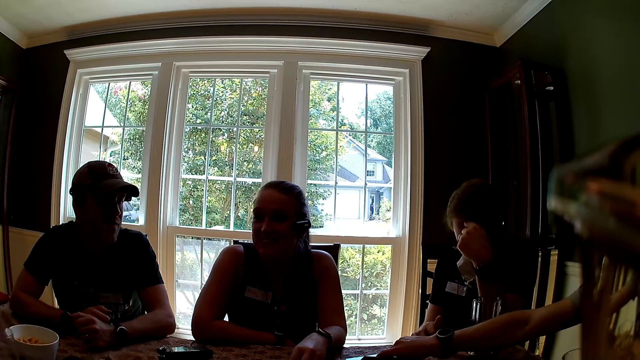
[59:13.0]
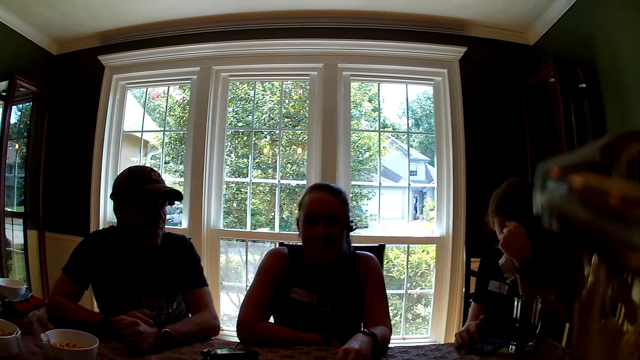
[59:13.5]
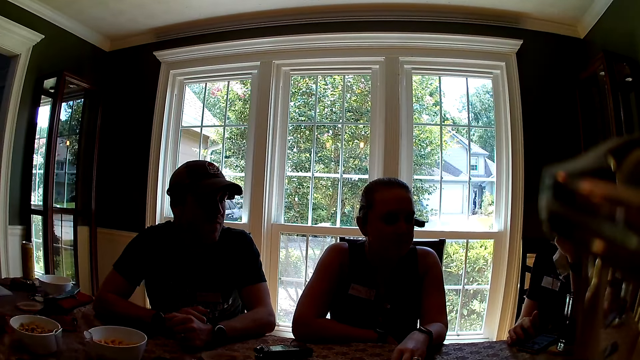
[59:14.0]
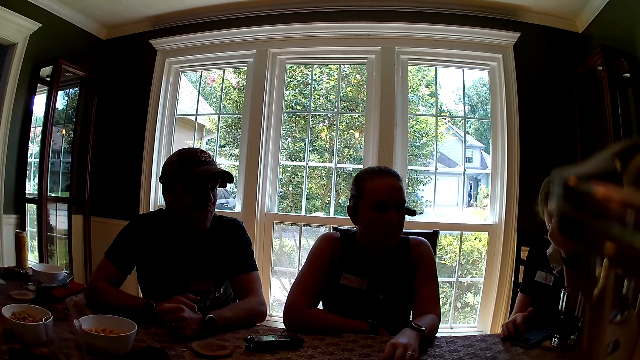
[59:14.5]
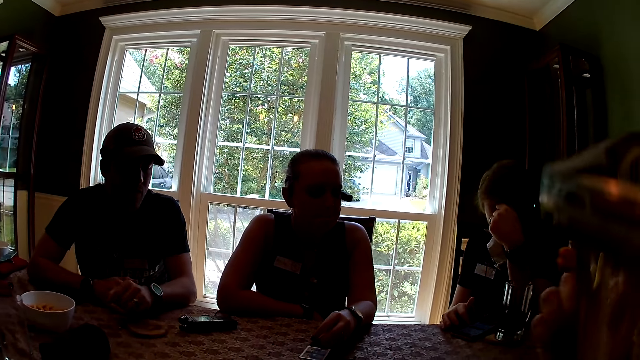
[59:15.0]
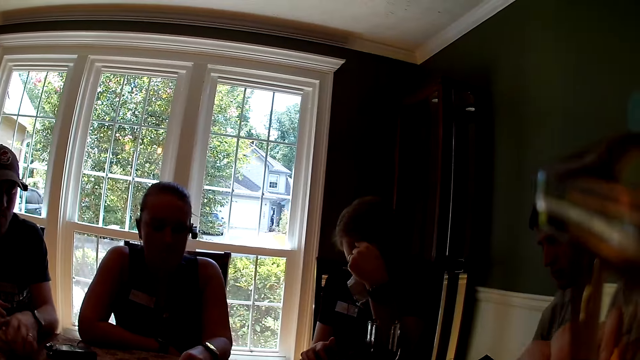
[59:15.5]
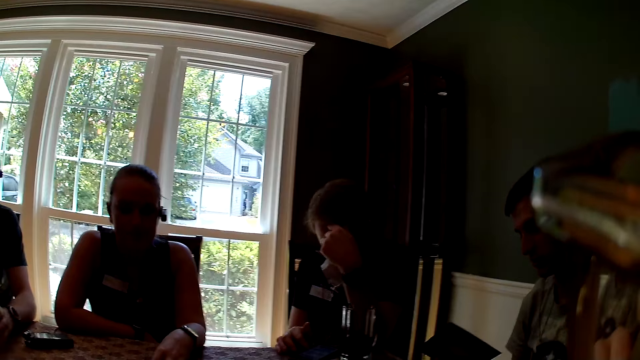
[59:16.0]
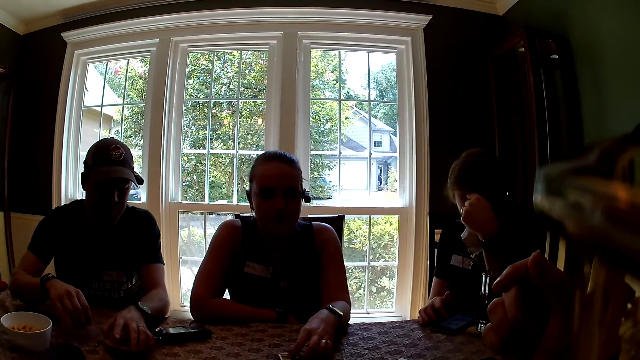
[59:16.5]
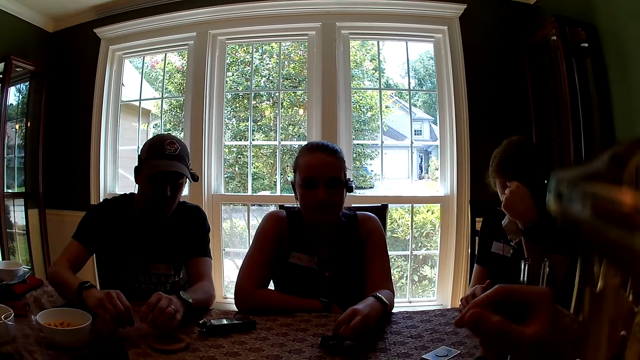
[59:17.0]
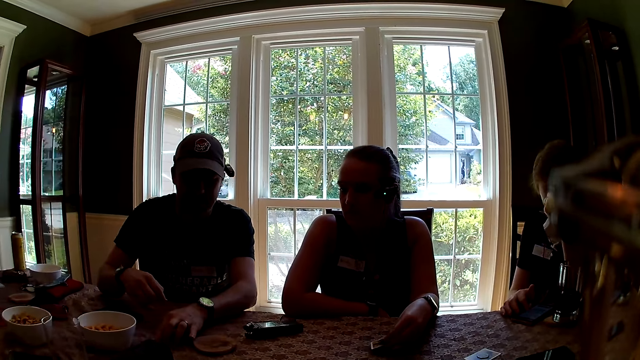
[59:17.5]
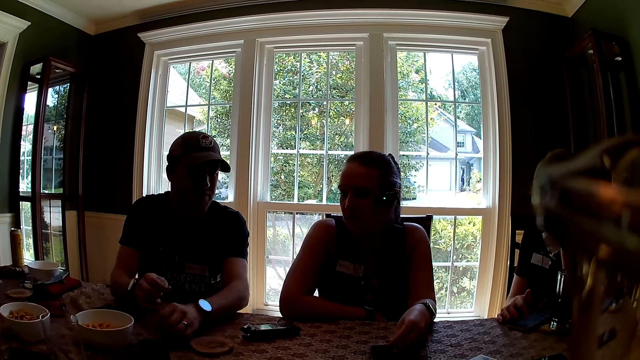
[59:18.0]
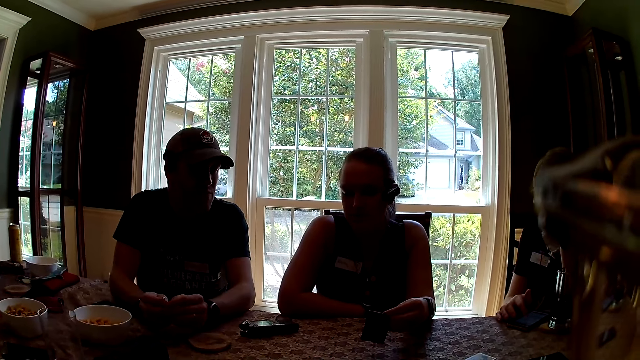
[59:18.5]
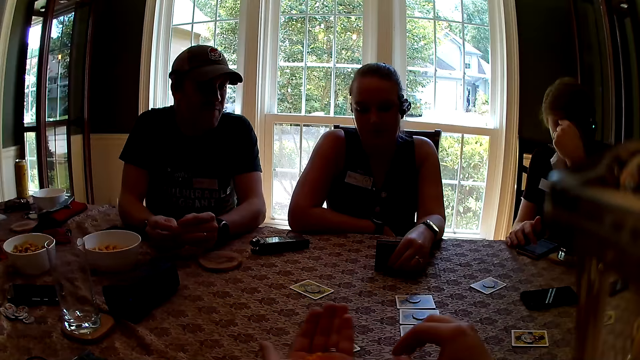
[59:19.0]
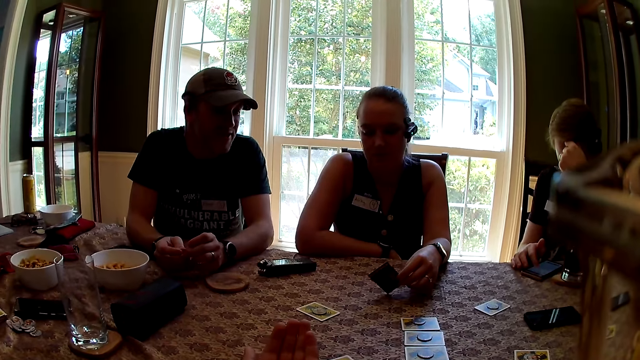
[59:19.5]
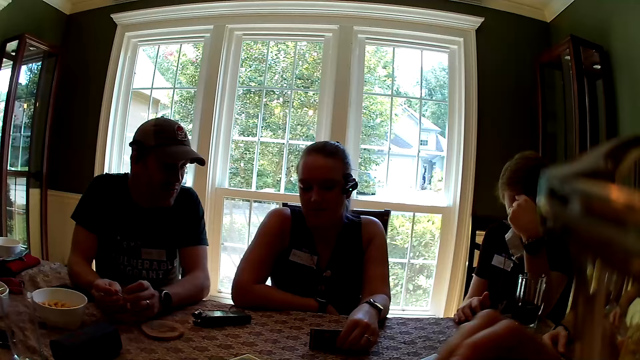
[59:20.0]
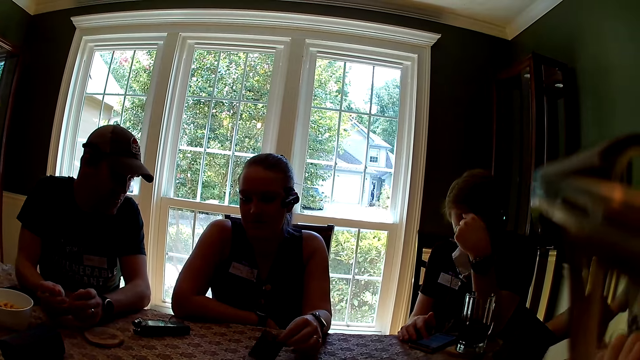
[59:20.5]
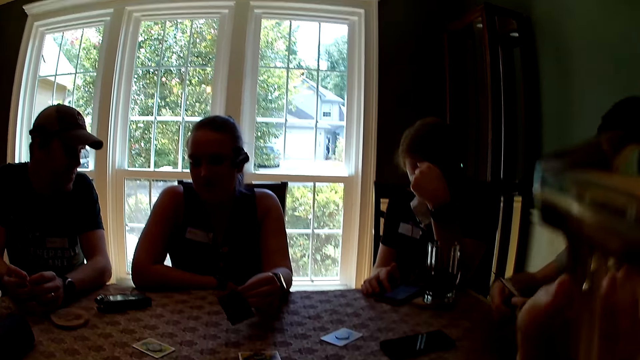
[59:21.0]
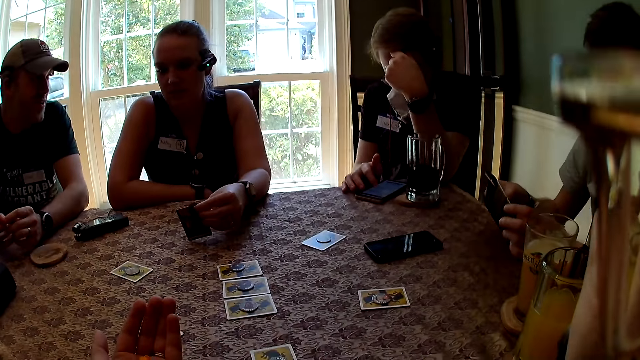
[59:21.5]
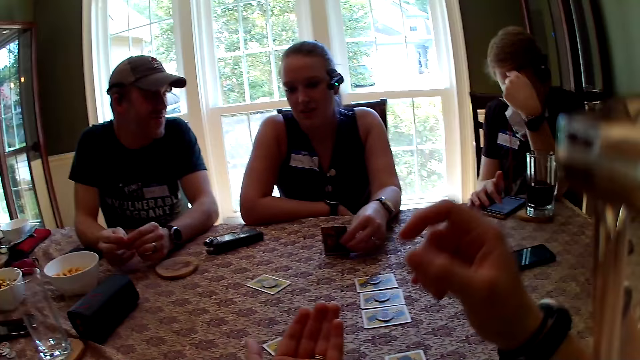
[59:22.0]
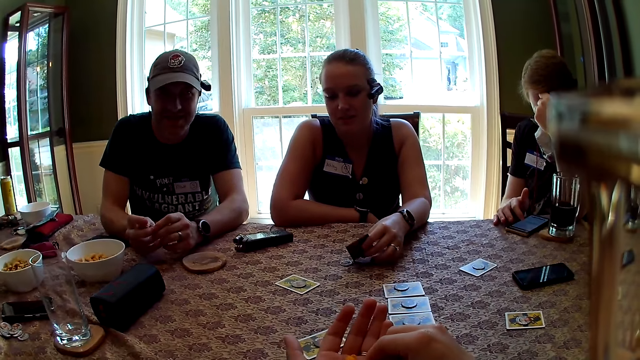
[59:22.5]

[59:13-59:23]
The camera wearer looks around a room. A man picks up a manual pamphlet from the table with his right hand. A woman picks up a card from the table with her left hand. Another man touches a coaster with his left hand. A man moves cards on the table. The man interacts with a lady. The camera wearer looks around the room. She picks up a snack from her left hand with her right hand.

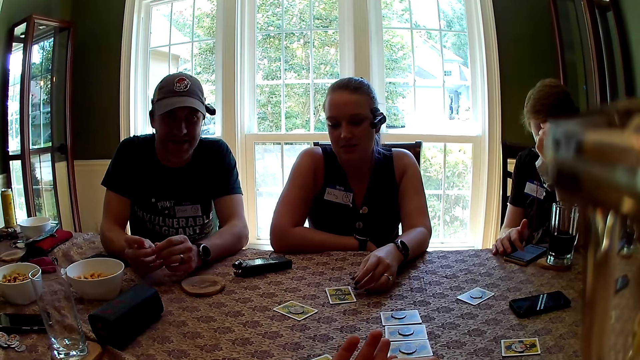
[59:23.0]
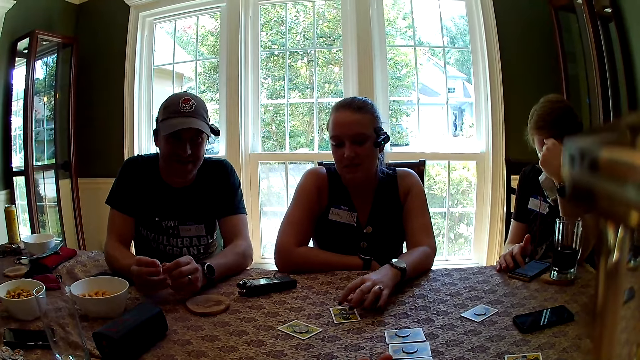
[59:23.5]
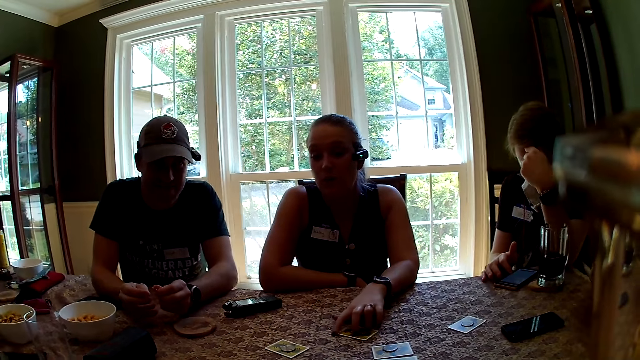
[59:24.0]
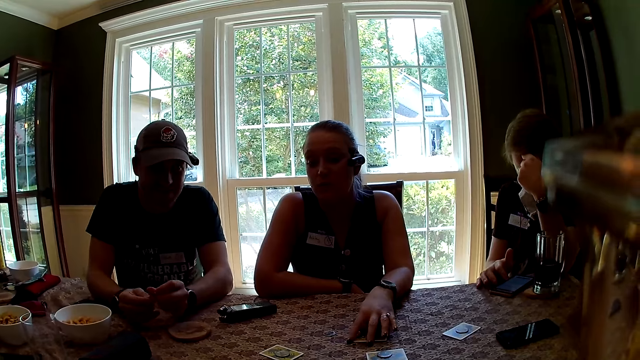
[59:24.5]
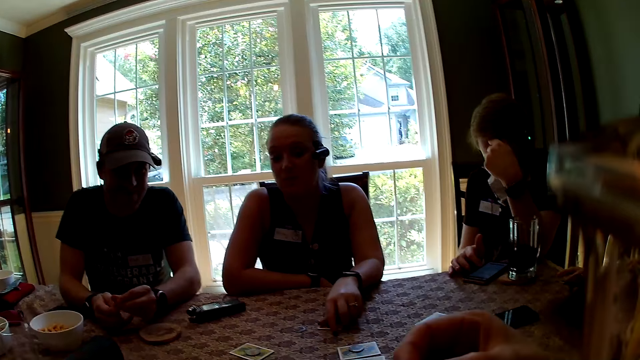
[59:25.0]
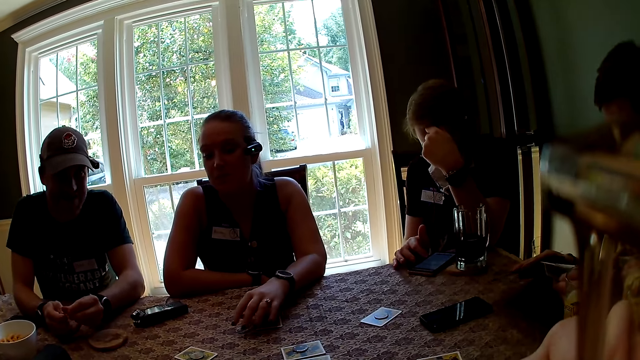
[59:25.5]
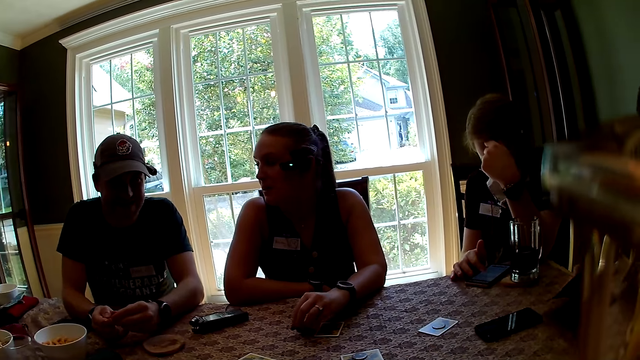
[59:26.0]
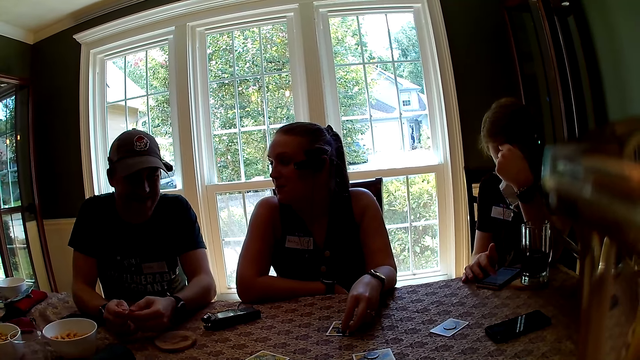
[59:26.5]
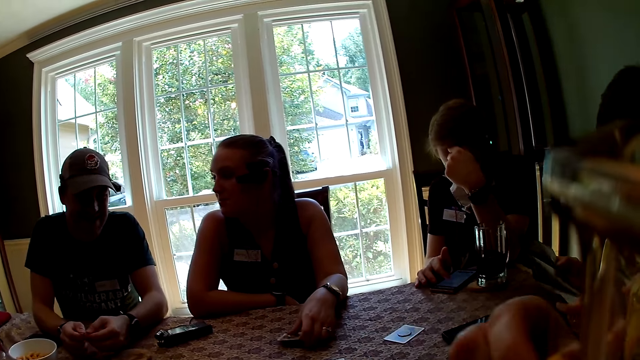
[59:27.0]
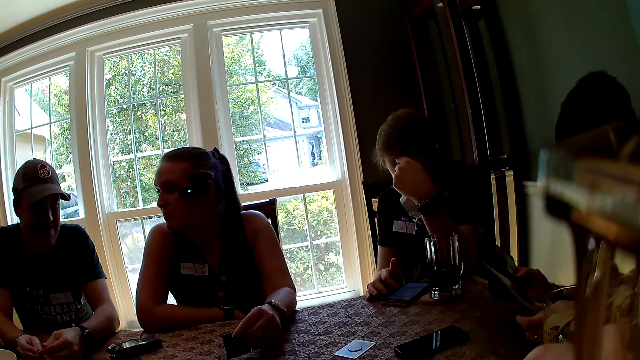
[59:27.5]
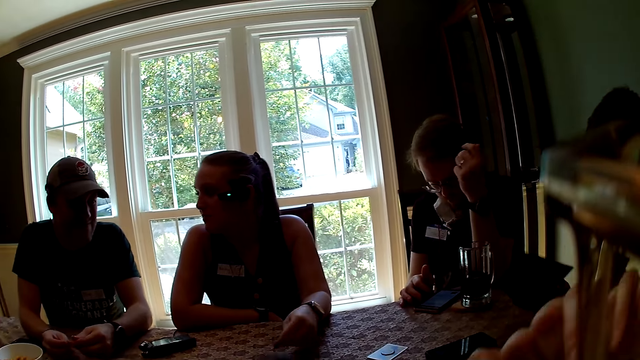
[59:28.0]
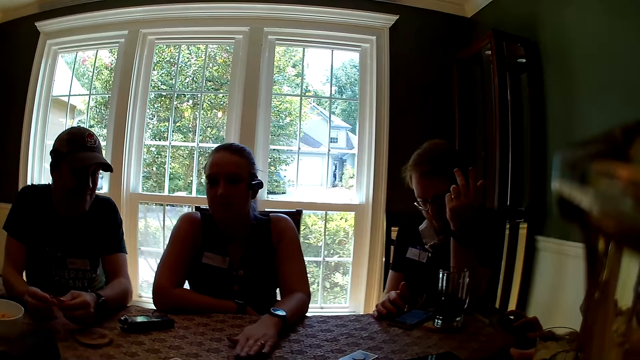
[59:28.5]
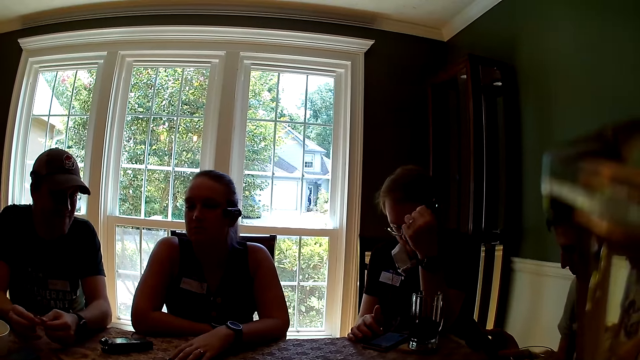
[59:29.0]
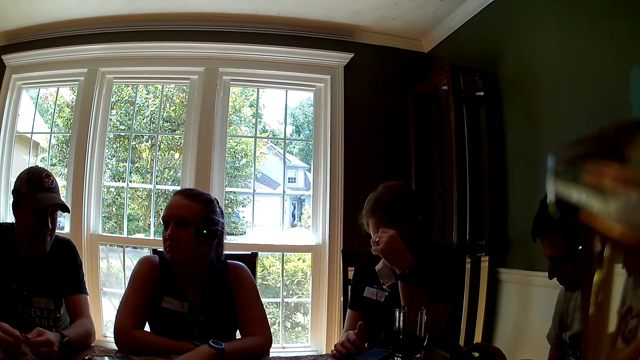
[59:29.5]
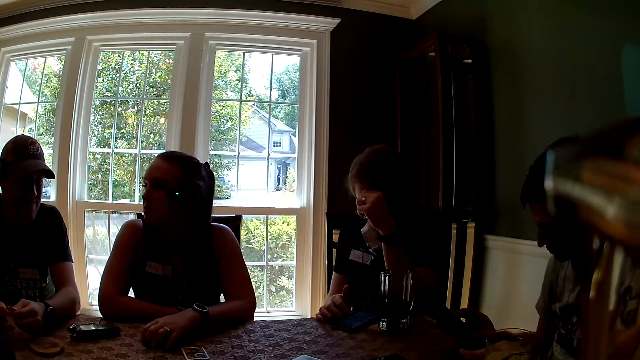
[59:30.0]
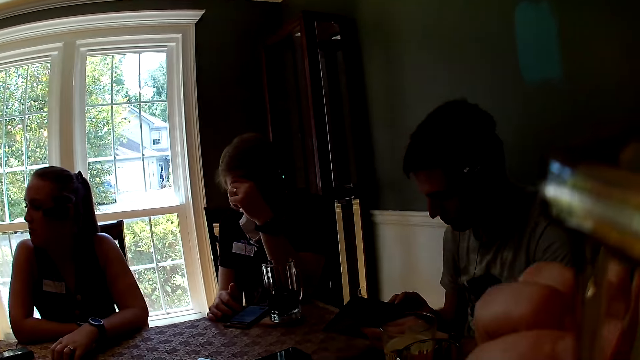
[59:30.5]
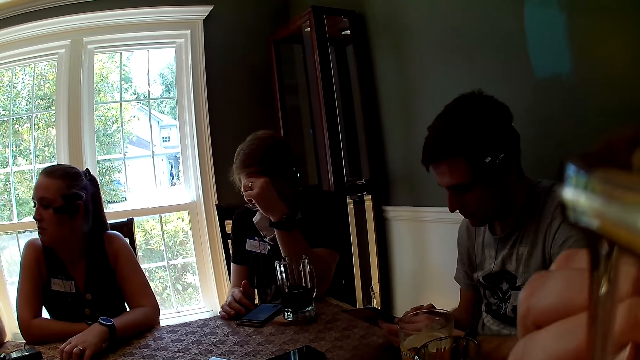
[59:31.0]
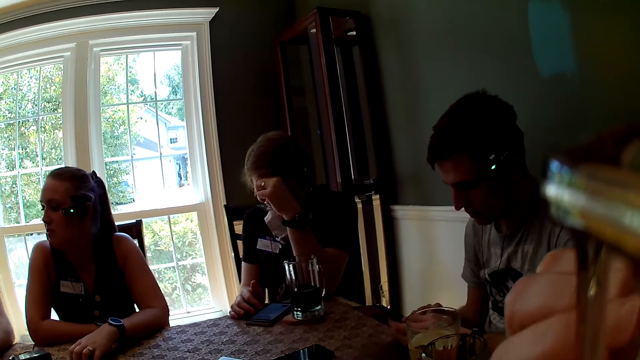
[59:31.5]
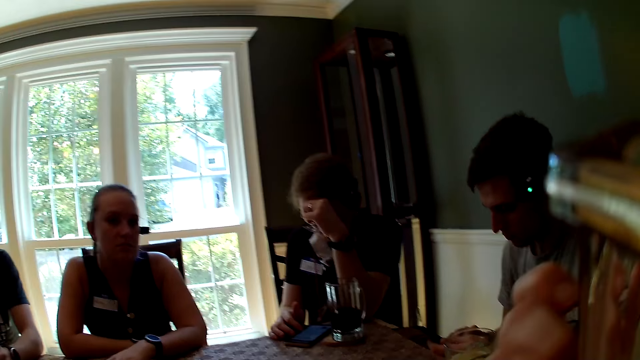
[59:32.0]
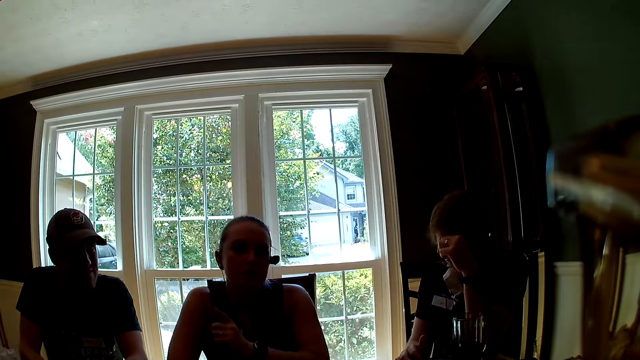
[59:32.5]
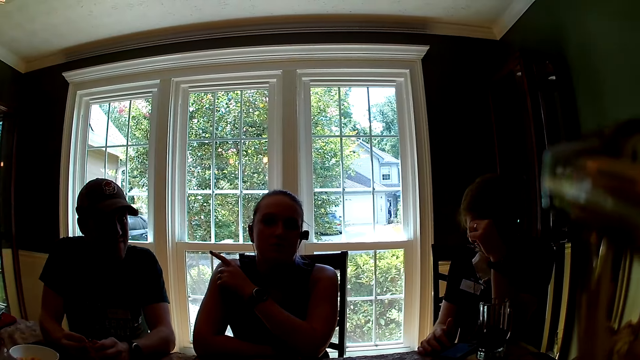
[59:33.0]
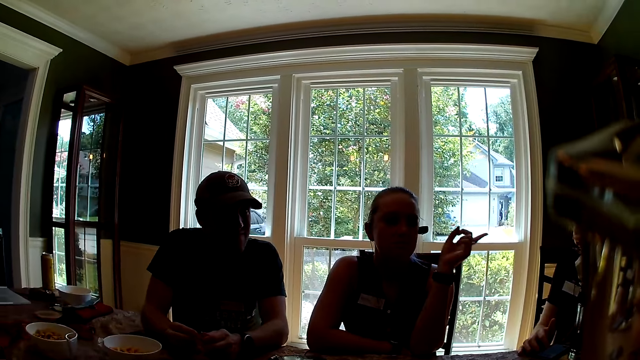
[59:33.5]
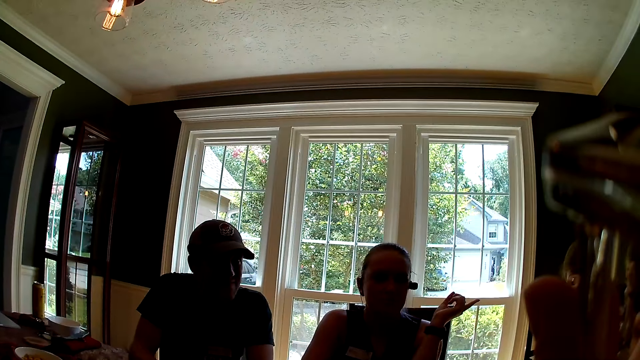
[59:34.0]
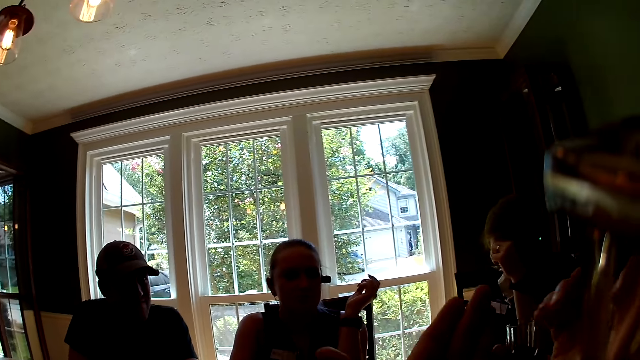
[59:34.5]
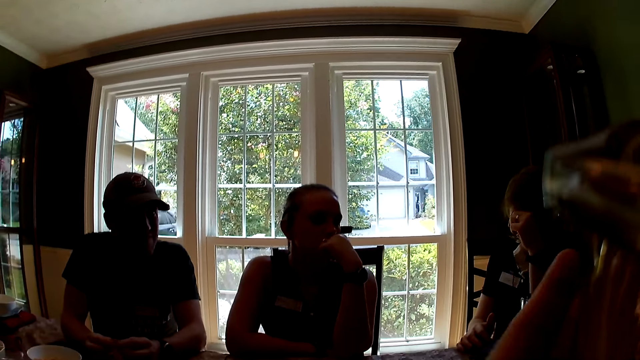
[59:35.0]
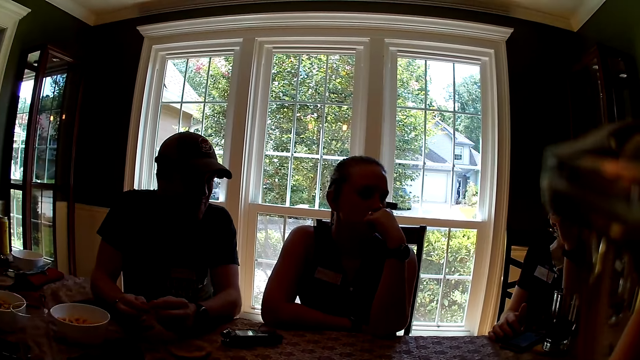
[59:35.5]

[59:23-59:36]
The woman drops the card on the table with her left hand. She moves the card on the table with her left hand. The camera wearer eats the snack in her right hand. The woman picks up a token on the table with her left hand. The camera wearer moves her hand. The woman drops the token on the table with her left hand, picks up the card from the table with her left hand, and interacts with a man. She drops the card on the table with her left hand. The camera wearer looks around a room. A man touches a manual pamphlet with his right hand. The camera wearer interacts with the woman. The woman points to another man with her left hand. She points to a third man with her left hand. The woman points at the camera wearer.
